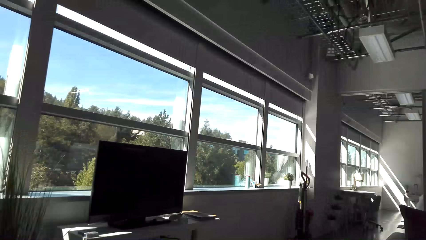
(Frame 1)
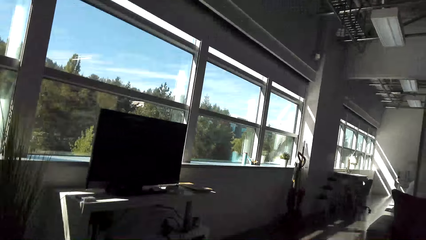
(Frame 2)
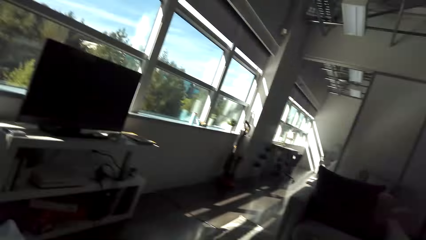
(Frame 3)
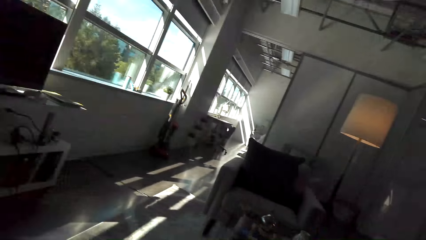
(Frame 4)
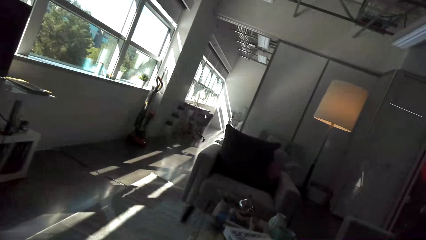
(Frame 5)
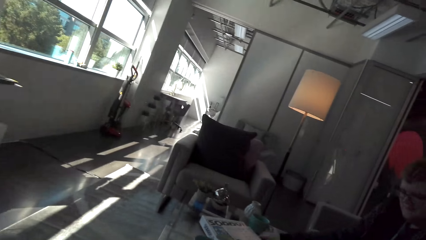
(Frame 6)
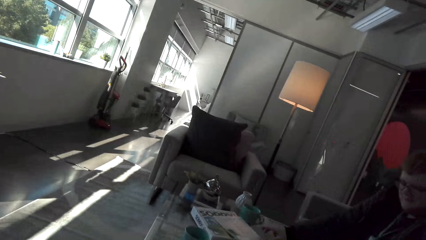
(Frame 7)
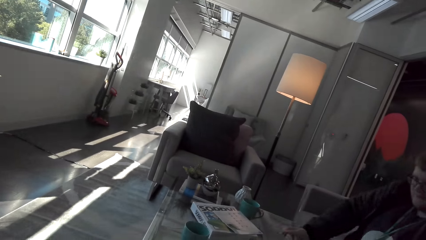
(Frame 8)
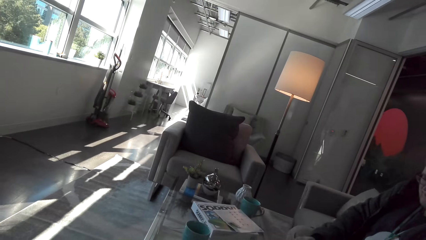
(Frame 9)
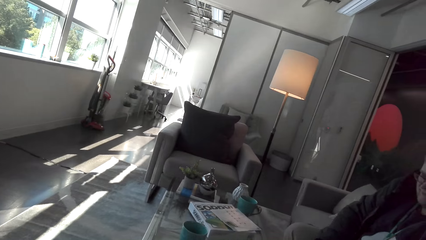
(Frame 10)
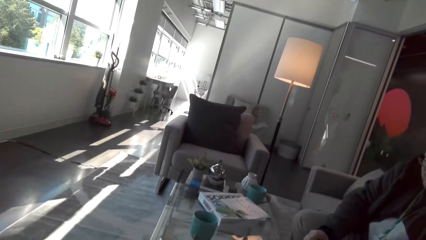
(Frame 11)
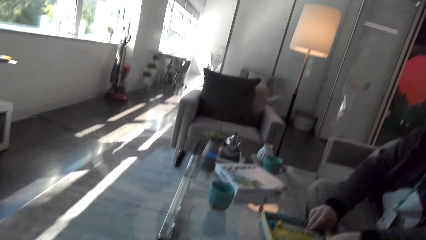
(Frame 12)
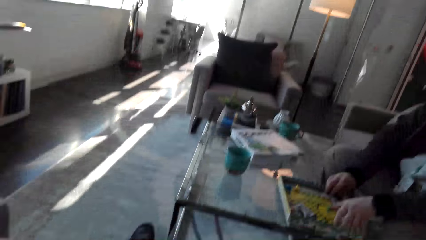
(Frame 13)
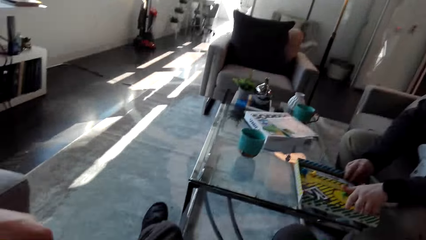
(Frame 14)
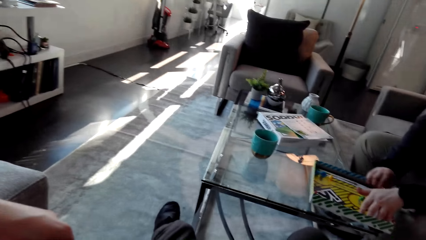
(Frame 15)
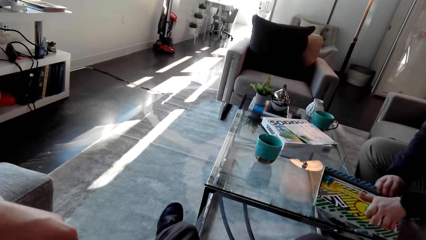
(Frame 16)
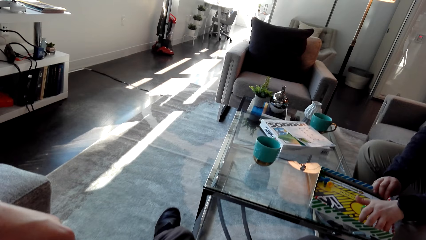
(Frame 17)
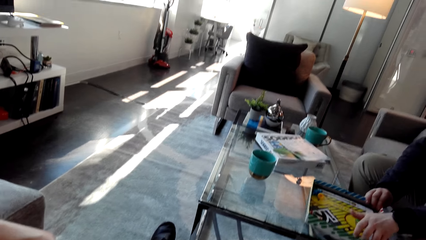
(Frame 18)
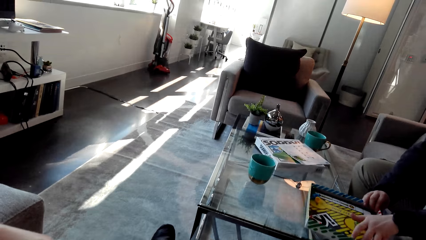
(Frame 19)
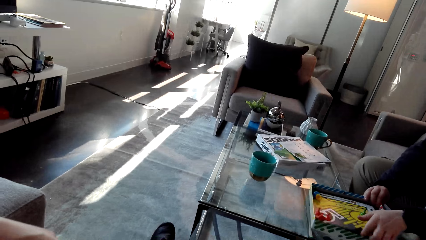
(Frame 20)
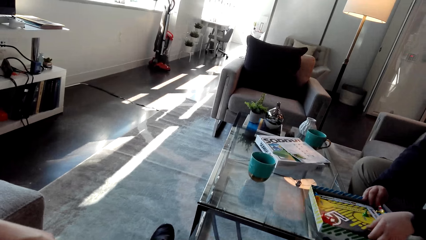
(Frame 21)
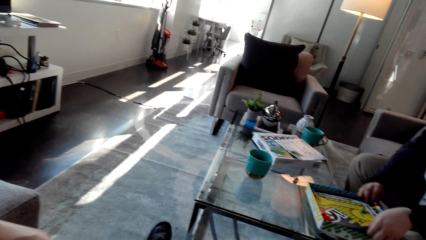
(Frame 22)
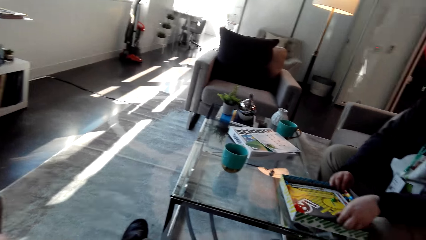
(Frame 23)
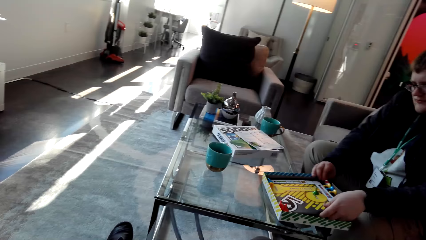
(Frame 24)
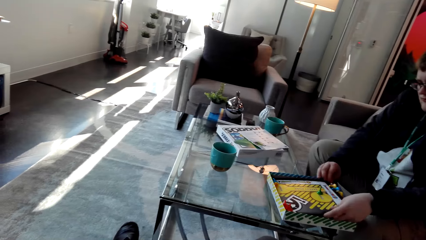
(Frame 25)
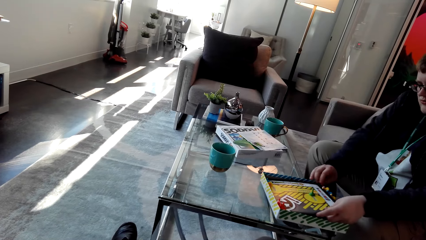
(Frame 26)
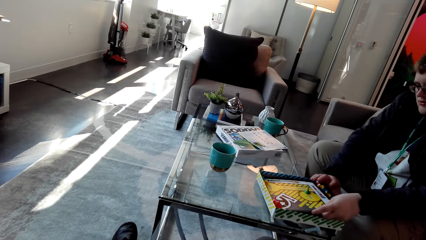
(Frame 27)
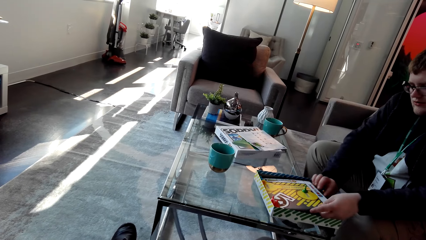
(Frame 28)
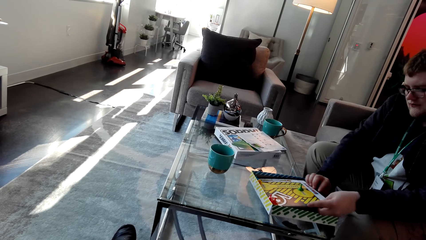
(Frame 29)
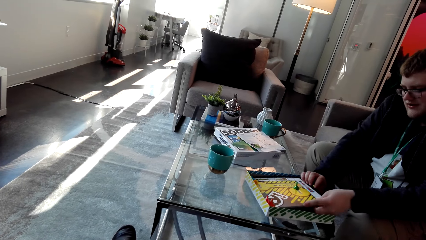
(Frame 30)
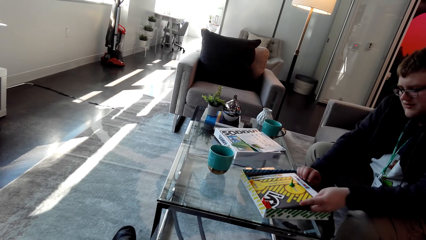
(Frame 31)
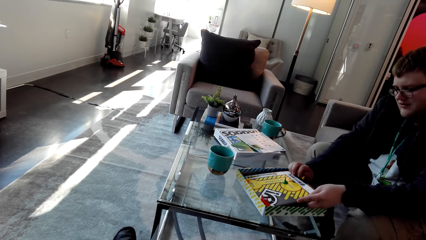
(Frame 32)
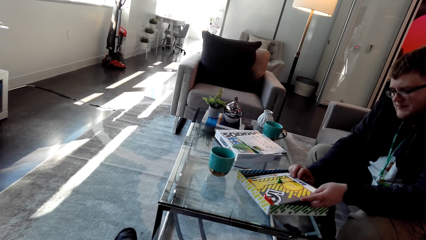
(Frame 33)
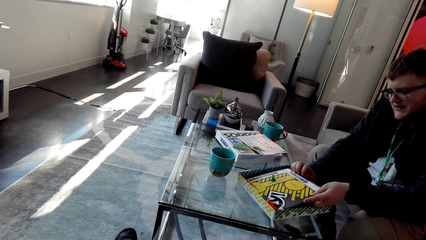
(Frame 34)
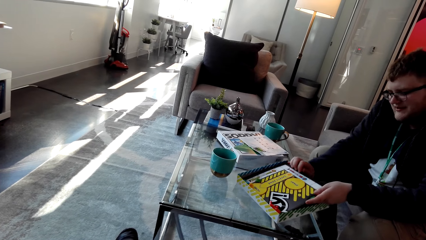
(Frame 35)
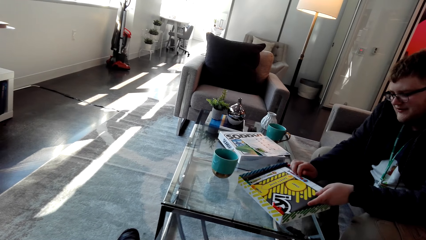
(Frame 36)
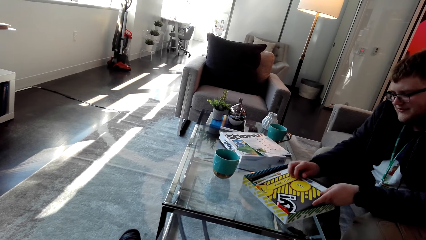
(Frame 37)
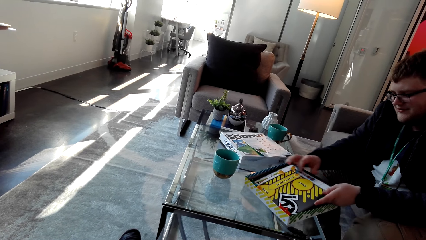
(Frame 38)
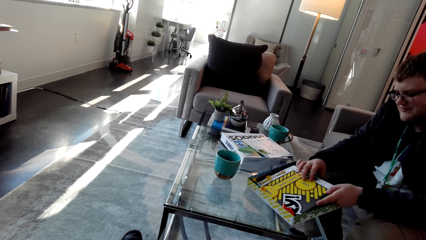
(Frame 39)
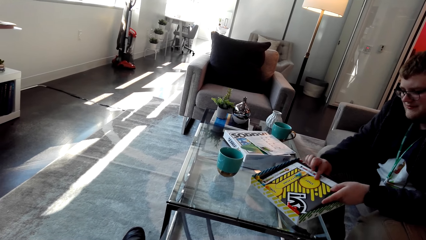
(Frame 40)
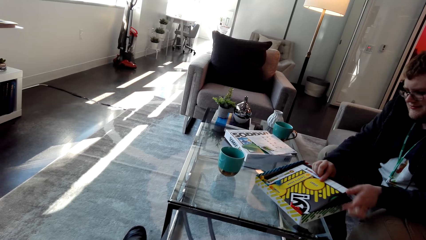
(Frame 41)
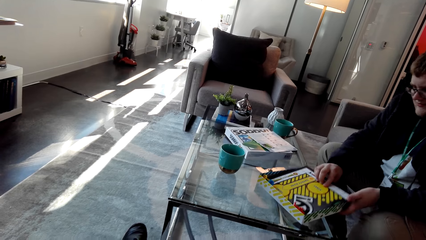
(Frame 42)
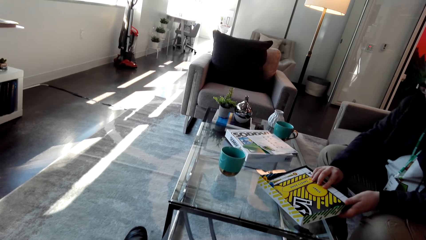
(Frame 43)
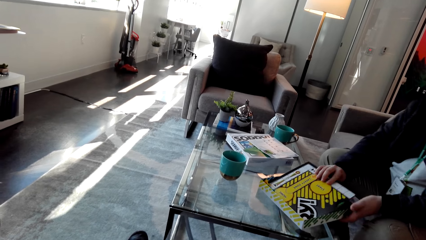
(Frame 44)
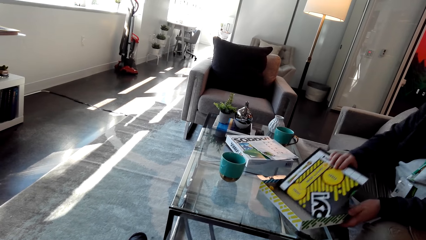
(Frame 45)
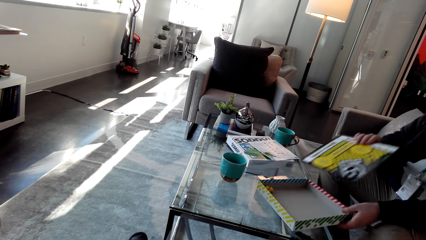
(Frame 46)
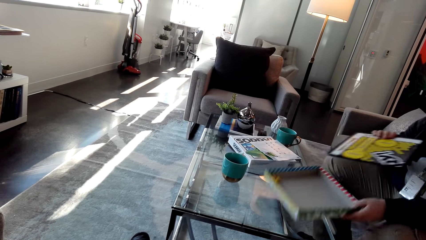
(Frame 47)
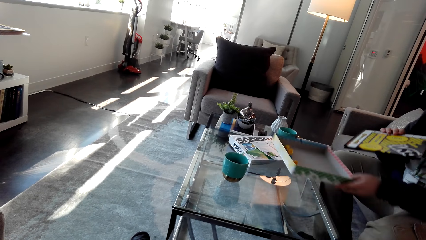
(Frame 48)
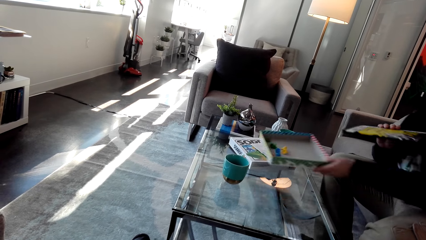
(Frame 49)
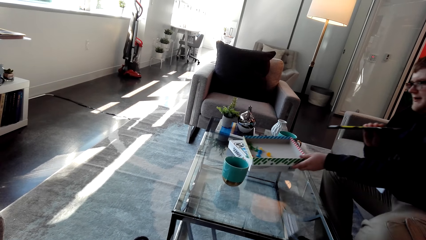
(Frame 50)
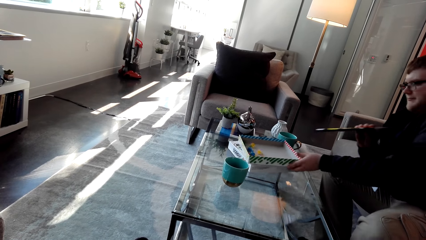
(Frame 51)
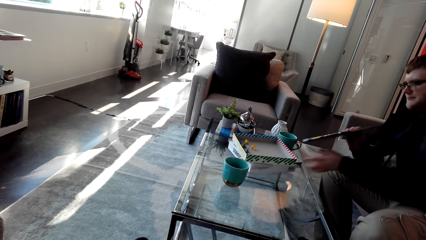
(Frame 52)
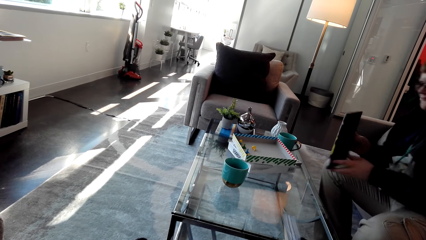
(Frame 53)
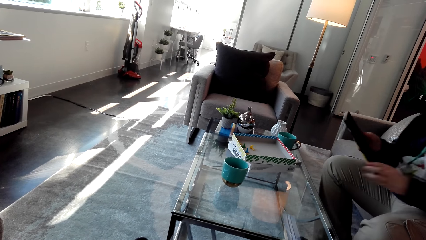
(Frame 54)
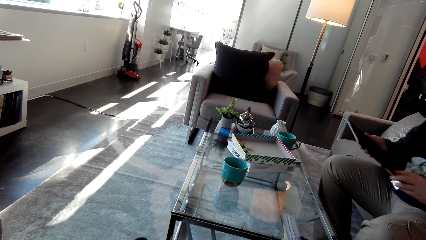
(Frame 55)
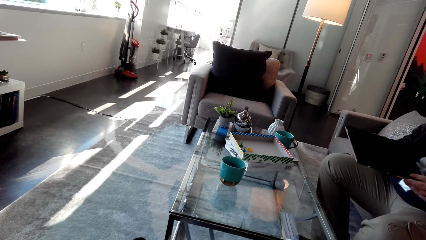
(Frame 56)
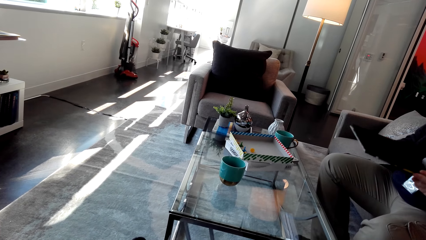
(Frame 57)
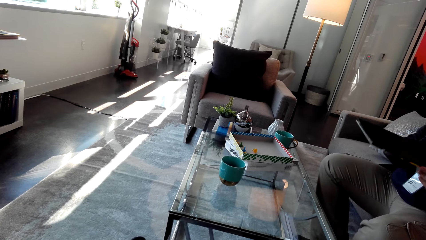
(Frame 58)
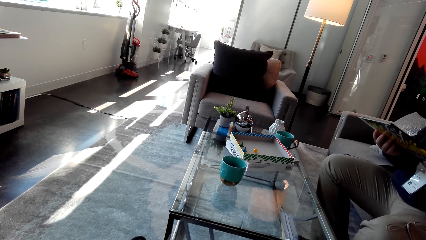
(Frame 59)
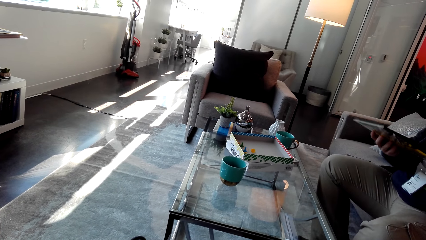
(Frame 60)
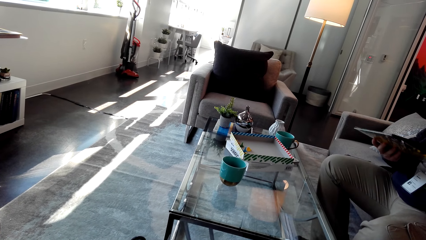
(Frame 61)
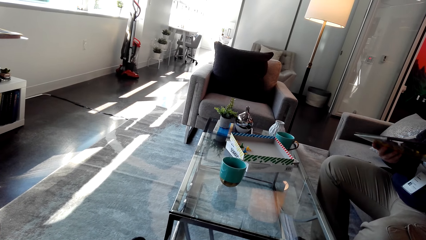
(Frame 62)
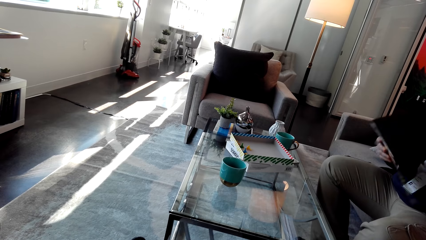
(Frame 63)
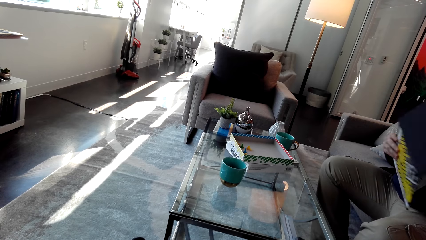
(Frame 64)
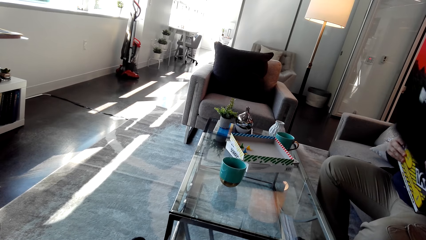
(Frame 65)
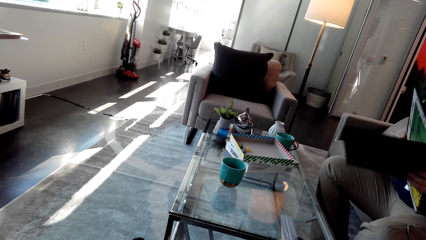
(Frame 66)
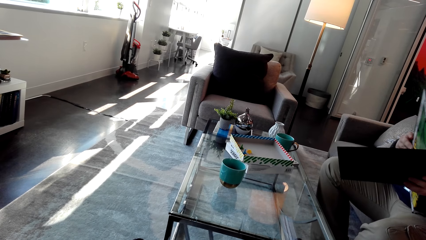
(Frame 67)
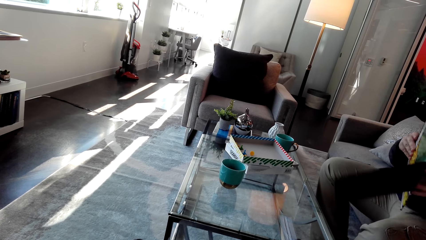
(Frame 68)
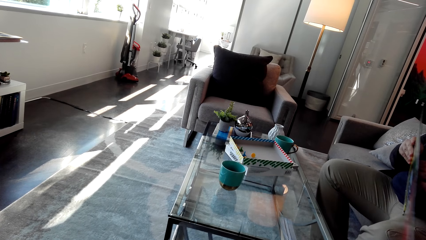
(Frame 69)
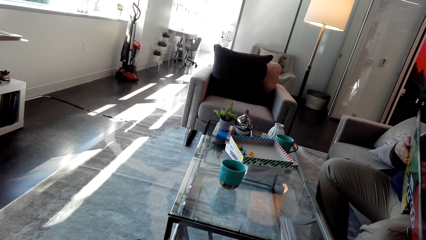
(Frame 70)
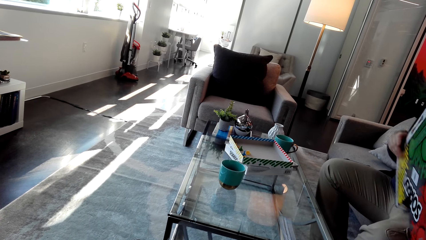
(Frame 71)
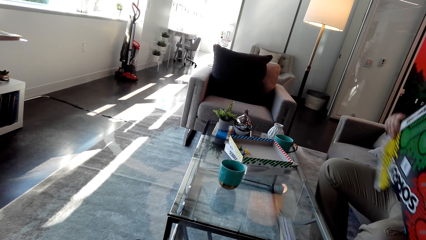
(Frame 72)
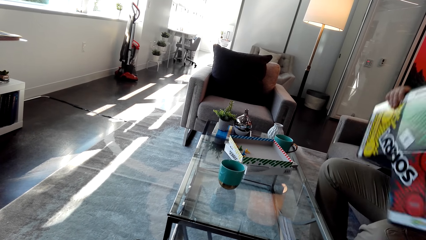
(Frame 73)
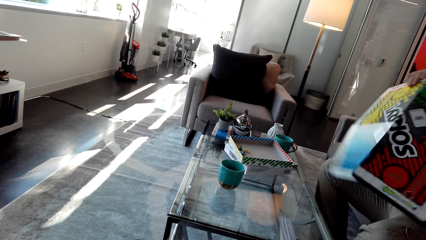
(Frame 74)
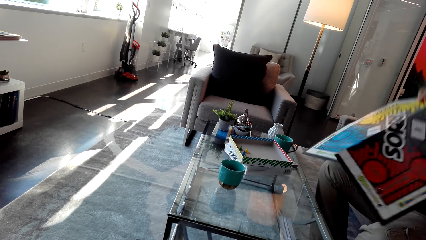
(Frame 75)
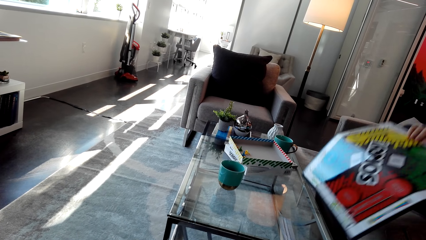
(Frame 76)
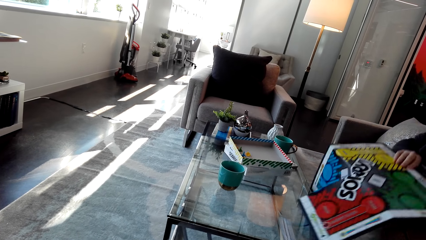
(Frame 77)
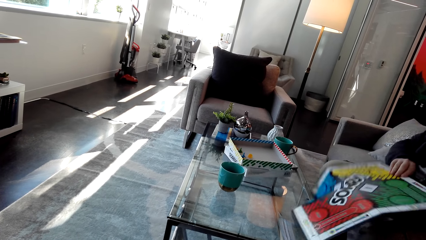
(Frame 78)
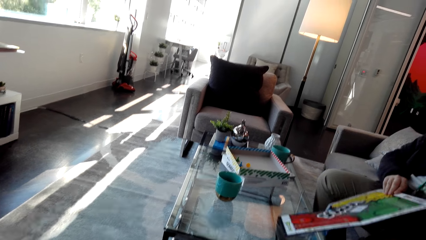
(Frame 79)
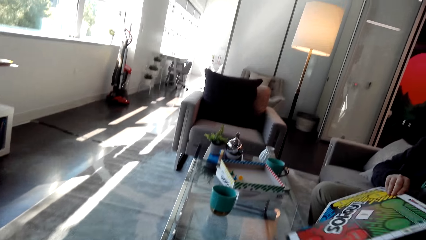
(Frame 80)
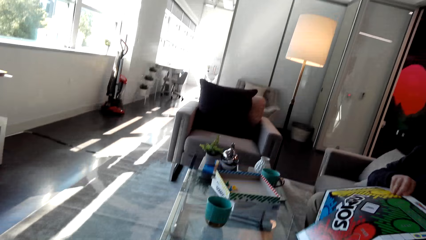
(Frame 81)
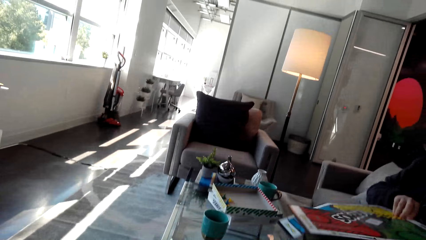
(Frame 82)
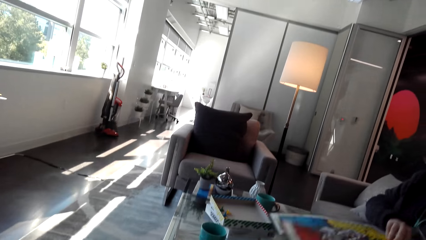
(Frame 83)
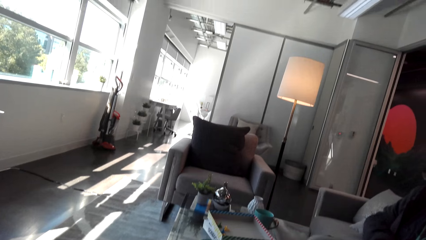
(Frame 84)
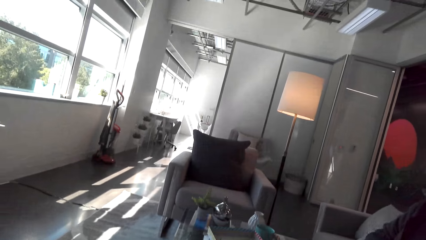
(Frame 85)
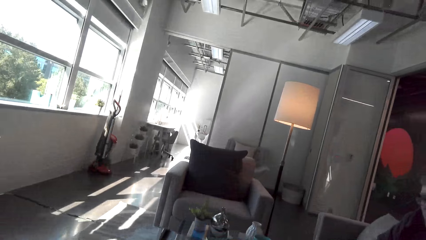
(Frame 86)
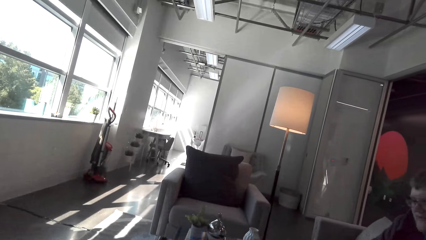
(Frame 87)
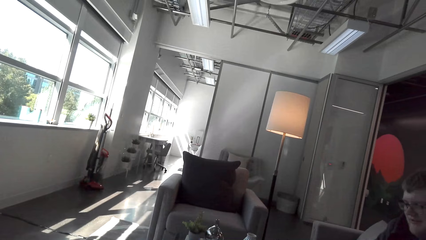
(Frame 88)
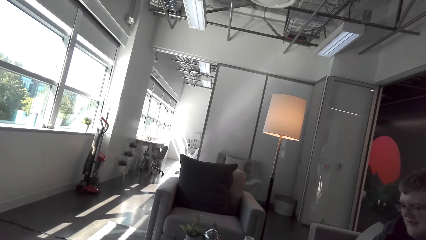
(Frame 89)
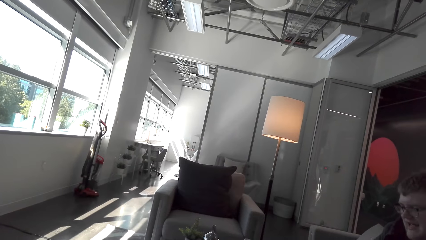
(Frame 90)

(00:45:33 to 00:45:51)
A man examines the box. The man takes out the chess board. The man picks up the manual. The man drops the box. The man examines the box. The man unfolds the chess board. The camera wearer stretches the board game.
